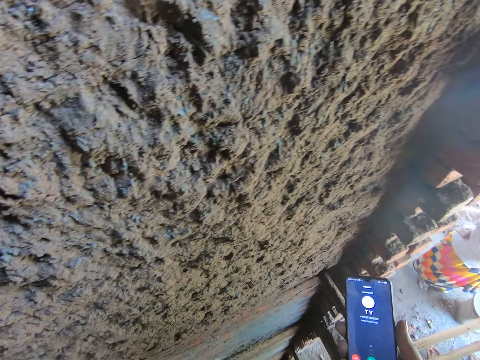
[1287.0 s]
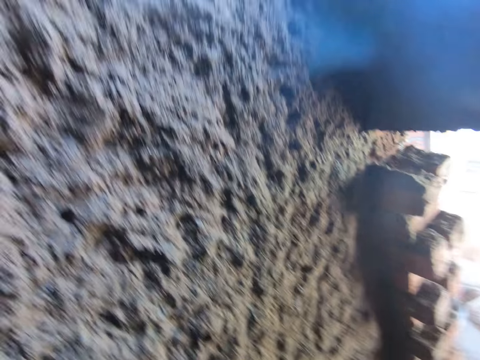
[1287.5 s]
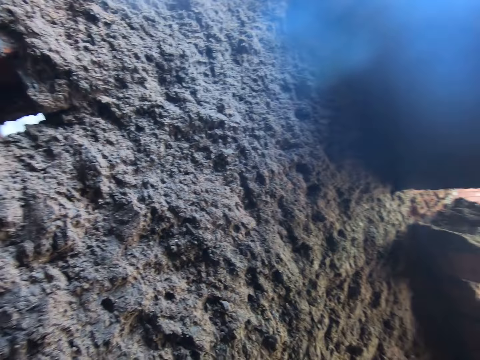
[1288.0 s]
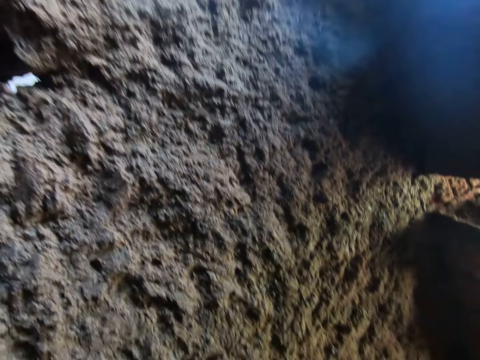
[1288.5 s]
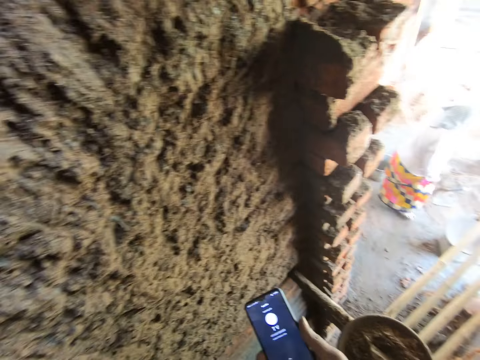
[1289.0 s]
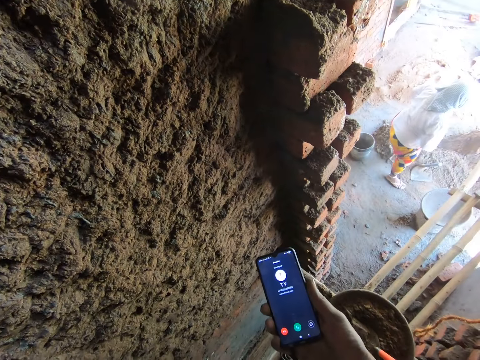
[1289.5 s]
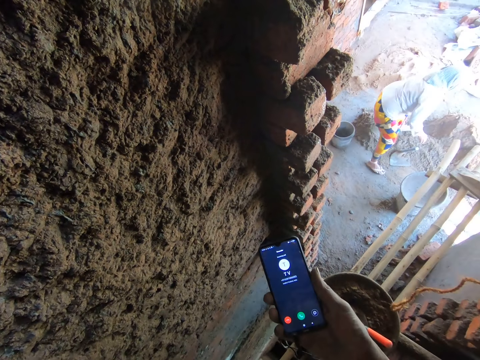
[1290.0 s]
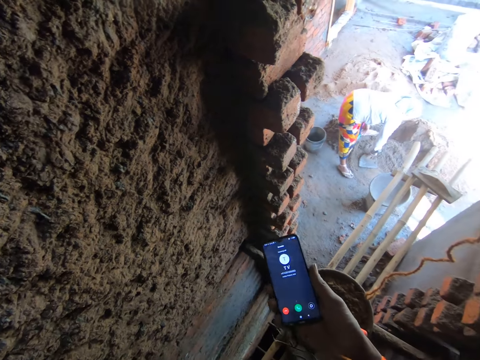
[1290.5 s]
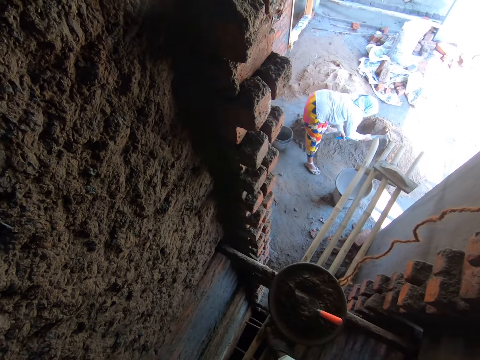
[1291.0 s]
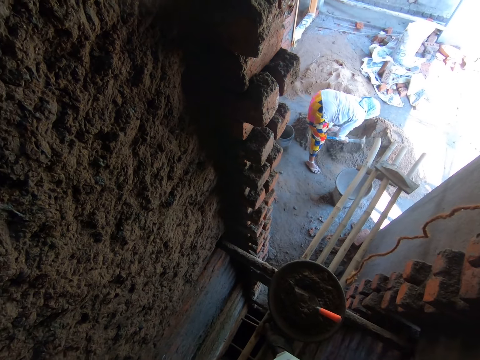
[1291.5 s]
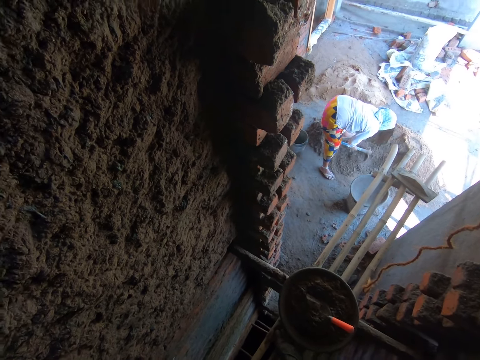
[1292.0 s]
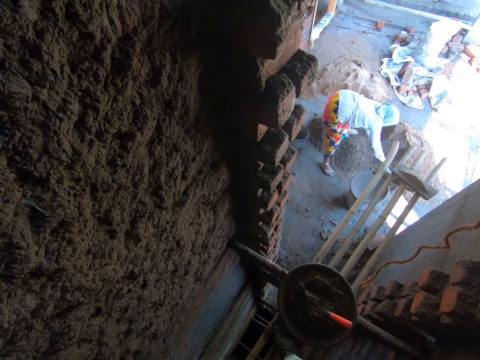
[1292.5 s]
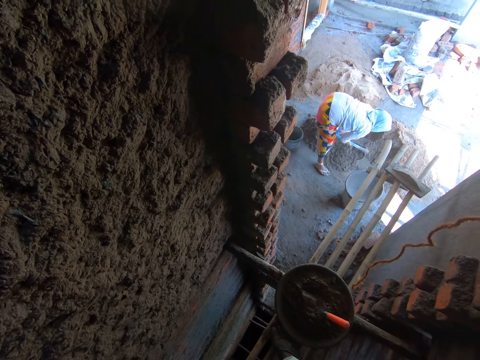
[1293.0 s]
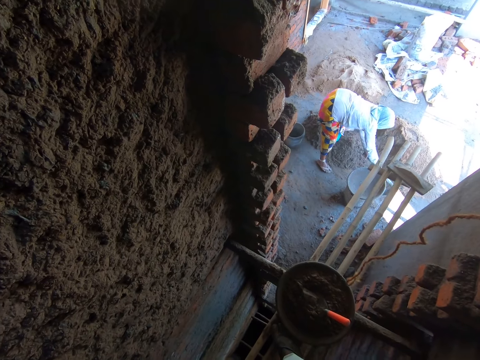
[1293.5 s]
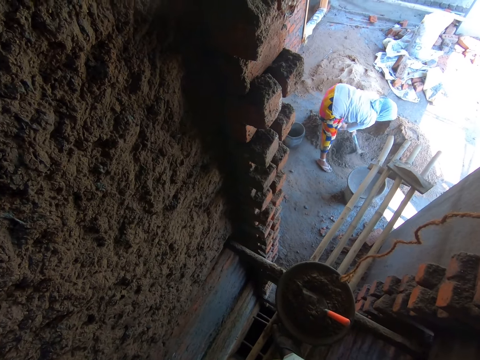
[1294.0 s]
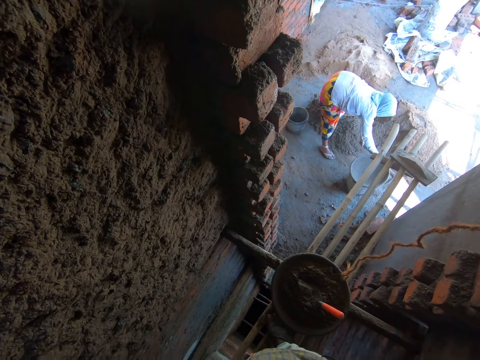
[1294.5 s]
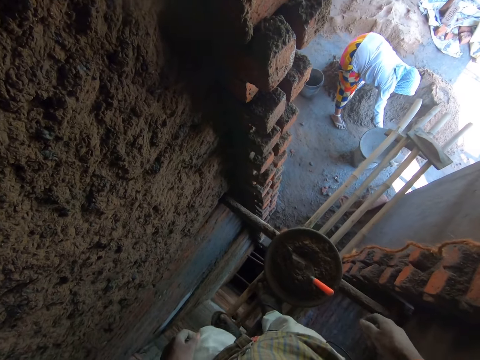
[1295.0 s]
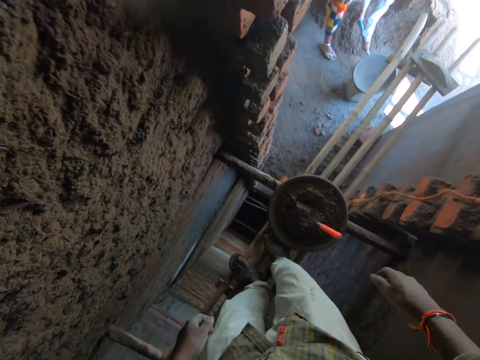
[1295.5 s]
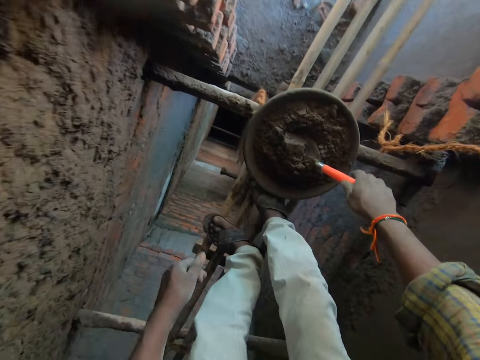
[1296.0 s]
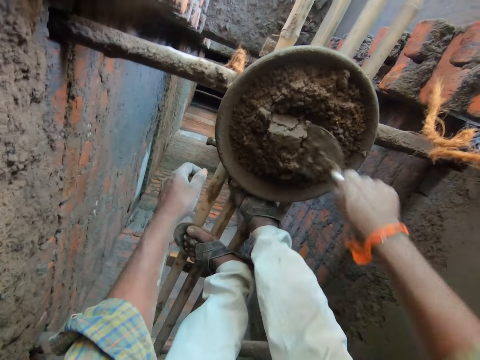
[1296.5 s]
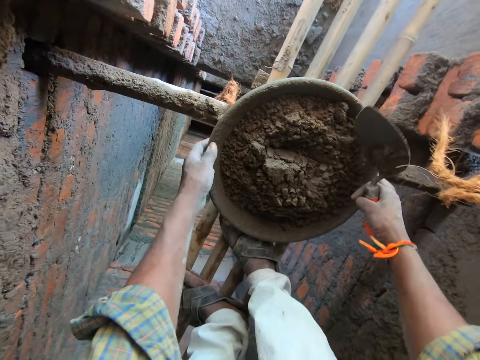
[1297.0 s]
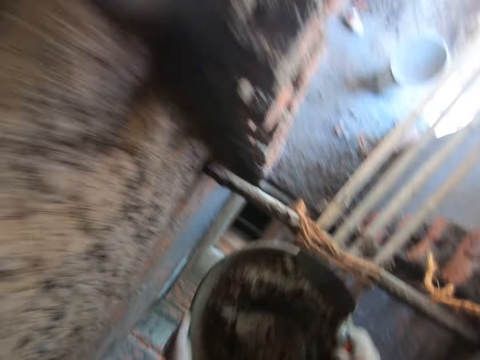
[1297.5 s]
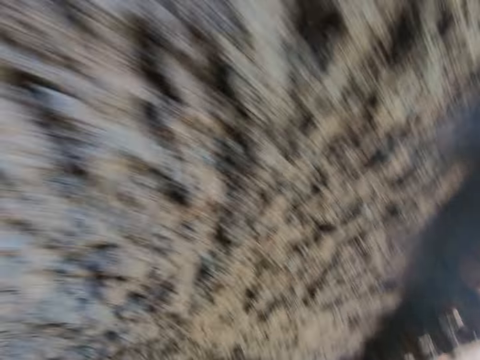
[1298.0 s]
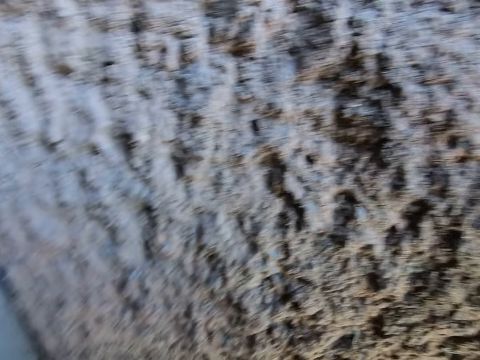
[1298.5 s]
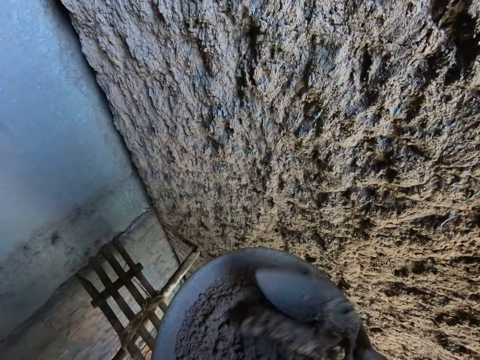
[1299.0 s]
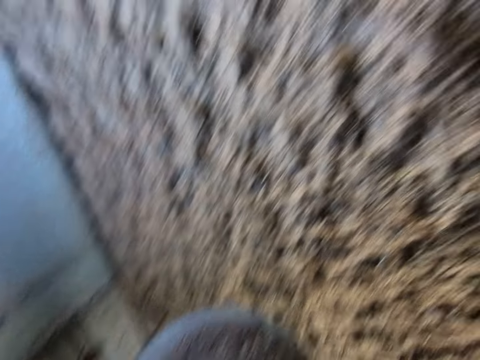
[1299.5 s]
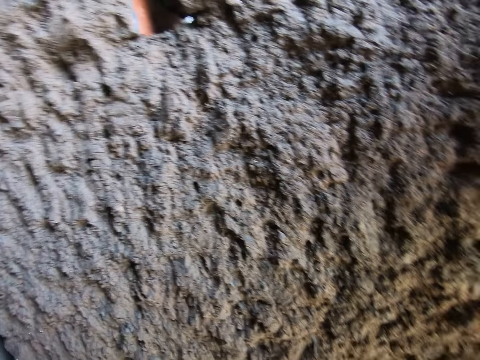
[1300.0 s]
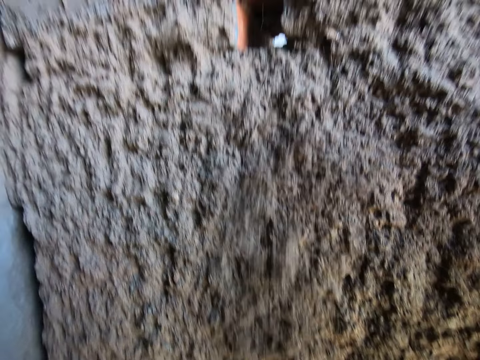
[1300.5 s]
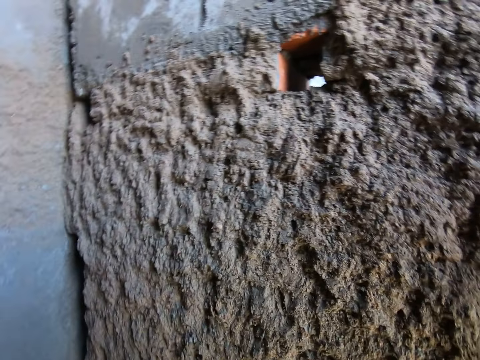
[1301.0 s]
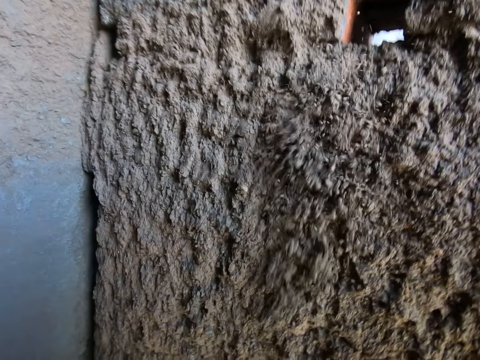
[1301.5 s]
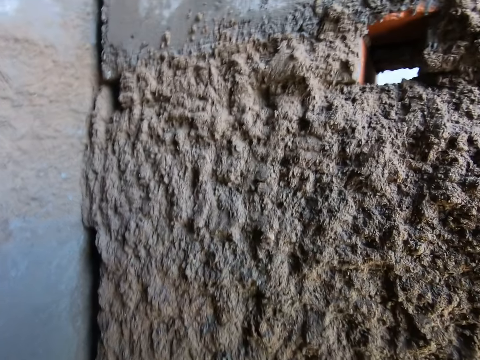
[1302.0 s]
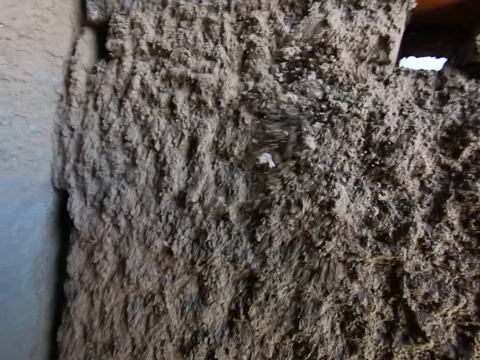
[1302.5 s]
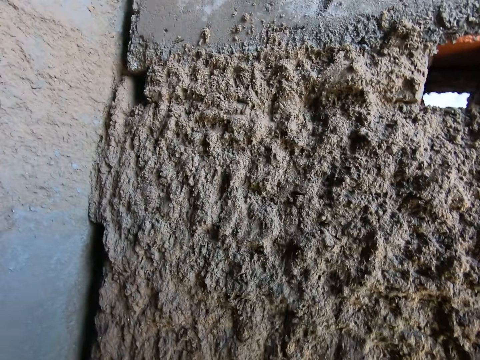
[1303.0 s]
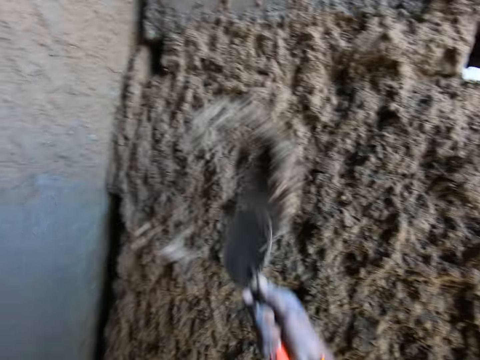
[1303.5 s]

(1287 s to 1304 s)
The camera wearer looks around. A woman picks the hoe from the ground with her right hand. The woman packs the cement mortar from the ground with the hoe in her hands. The camera wearer picks the hand trowel from the mortar pan with his right hand. He picks the mortar pan from the bamboo scaffolding with his hands. He carries the basket. He scoops the cement mortar from the mortar pan with the trowel in his right hand. He applies the cement mortar on the wall with the trowel in his right hand. He applies the cement mortar on the wall repeatedly.

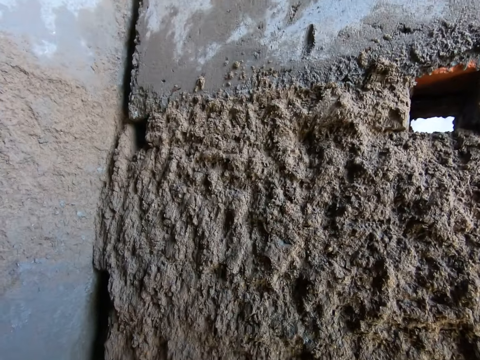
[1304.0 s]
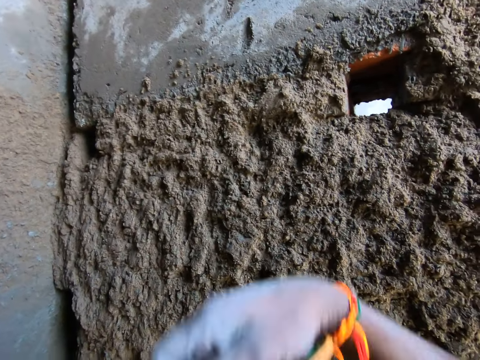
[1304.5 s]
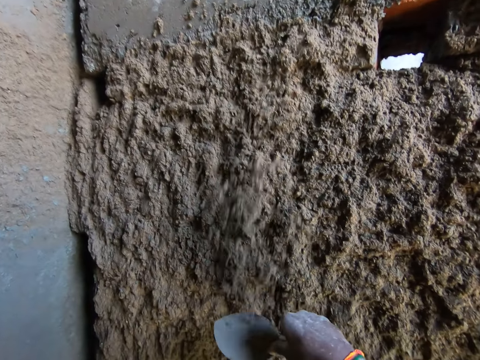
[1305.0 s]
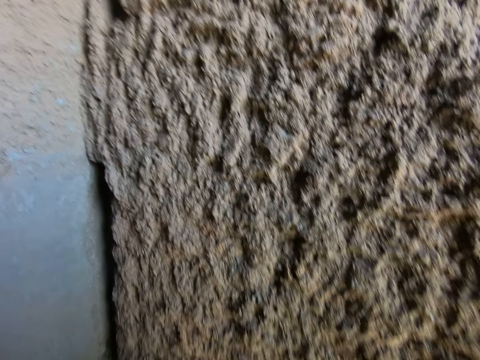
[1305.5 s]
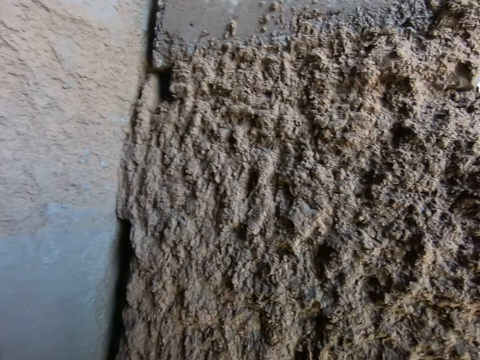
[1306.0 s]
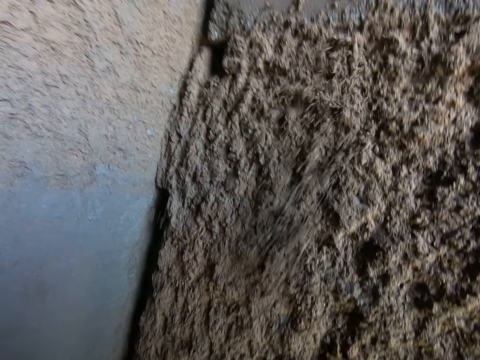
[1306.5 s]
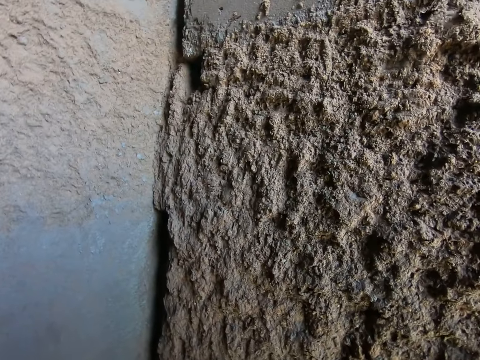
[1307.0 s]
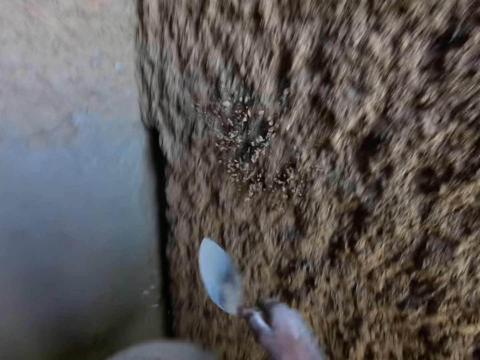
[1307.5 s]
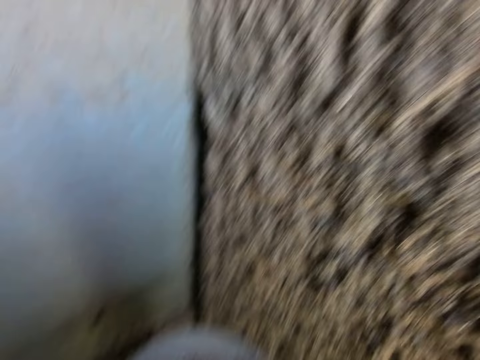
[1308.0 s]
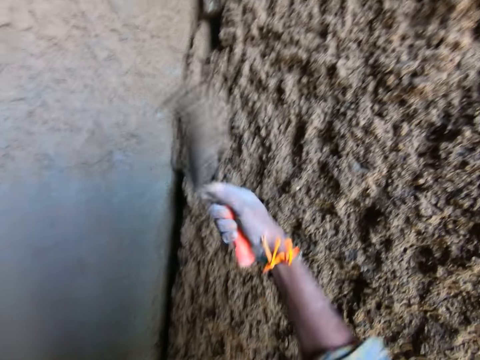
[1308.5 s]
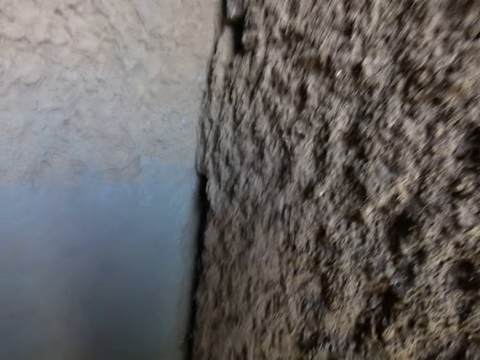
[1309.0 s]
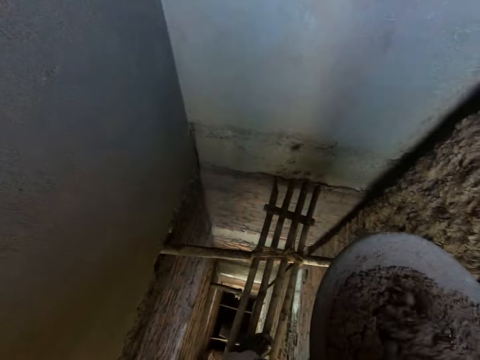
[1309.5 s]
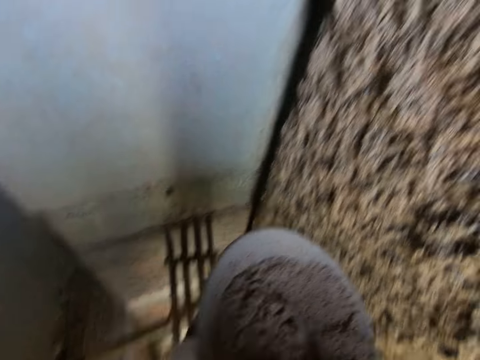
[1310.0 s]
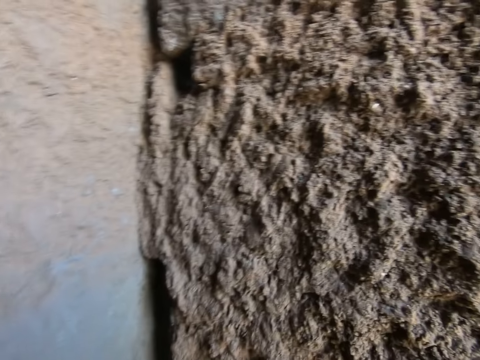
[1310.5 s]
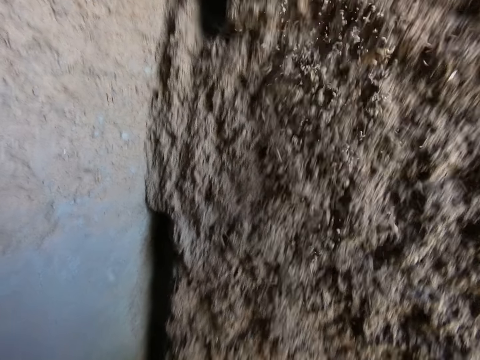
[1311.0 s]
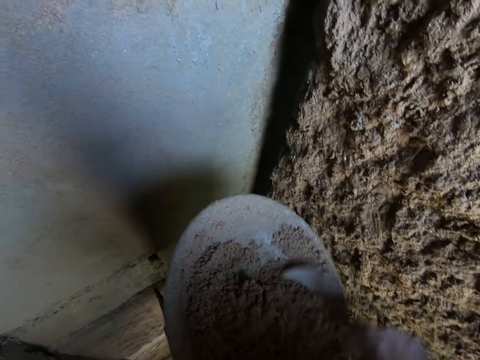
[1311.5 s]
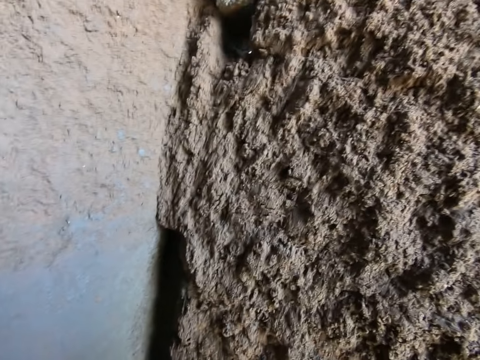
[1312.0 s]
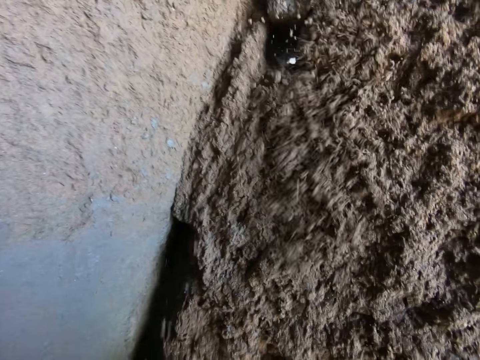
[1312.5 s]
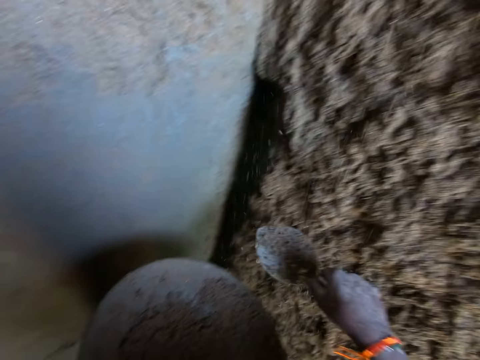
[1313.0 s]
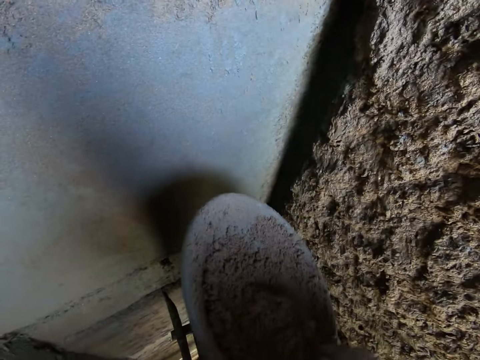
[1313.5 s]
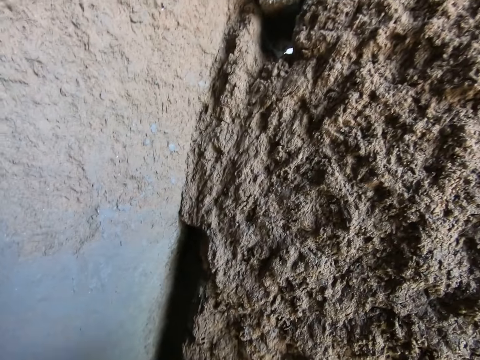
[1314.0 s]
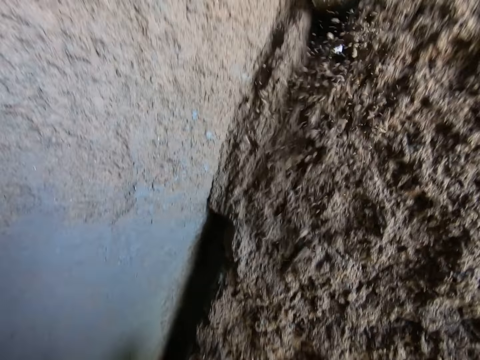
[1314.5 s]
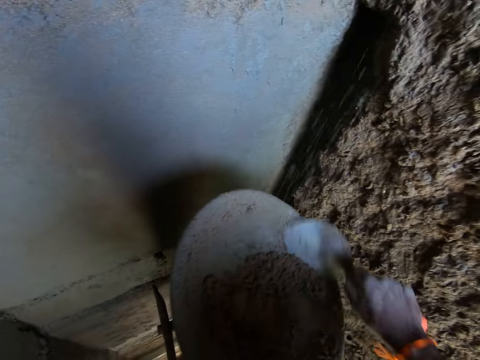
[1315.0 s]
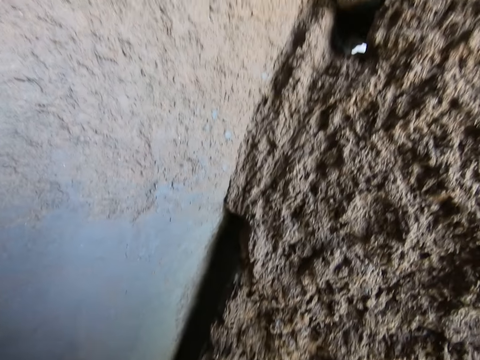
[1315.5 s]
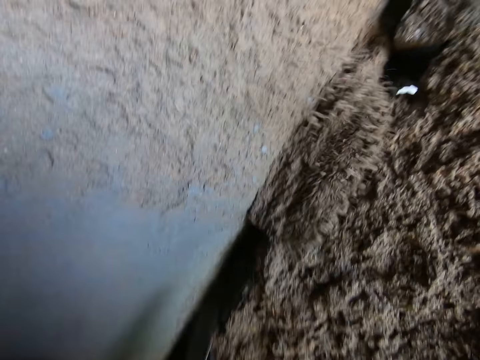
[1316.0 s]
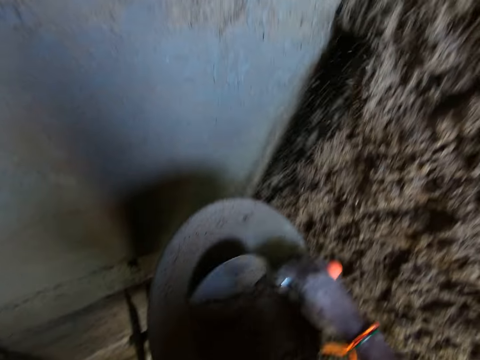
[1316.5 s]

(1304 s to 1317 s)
The camera wearer applies cement mortar on the wall with a trowel in his right hand. He applies the cement mortar on the wall repeatedly. He scoops the cement mortar from the mortar pan with the trowel in his right hand. He applies the cement mortar on the wall with the trowel in his right hand. He scoops the cement mortar from the mortar pan with the trowel in his right hand. He applies the cement mortar on the wall with the trowel in his right hand. He scoops the cement mortar from the mortar pan with the trowel in his right hand. He applies the cement mortar on the wall with the trowel in his right hand. He scoops the cement mortar from the mortar pan with the trowel in his right hand. He applies the cement mortar on the wall with the trowel in his right hand. He scoops the cement mortar from the mortar pan with the trowel in his right hand. He applies the cement mortar on the wall with the trowel in his right hand.
